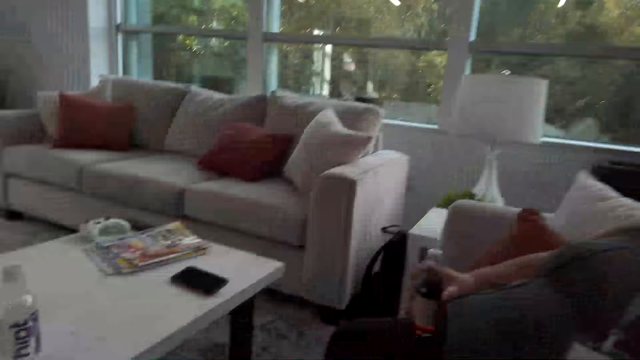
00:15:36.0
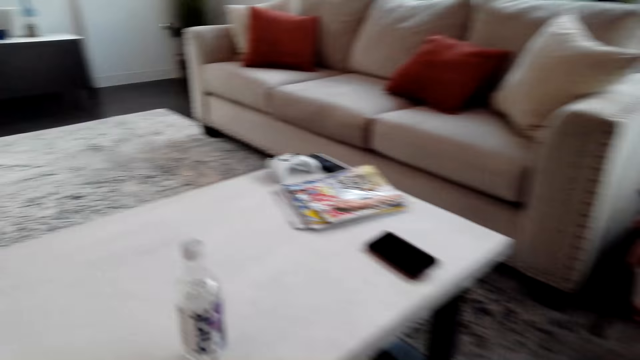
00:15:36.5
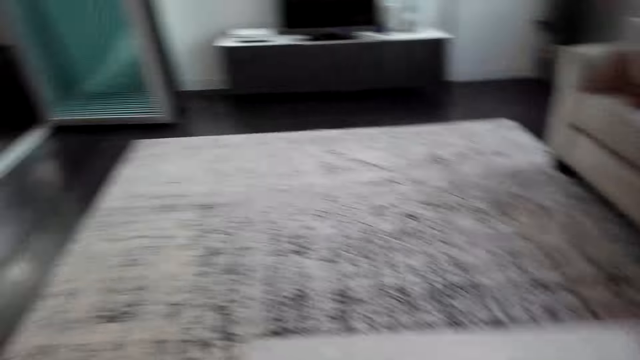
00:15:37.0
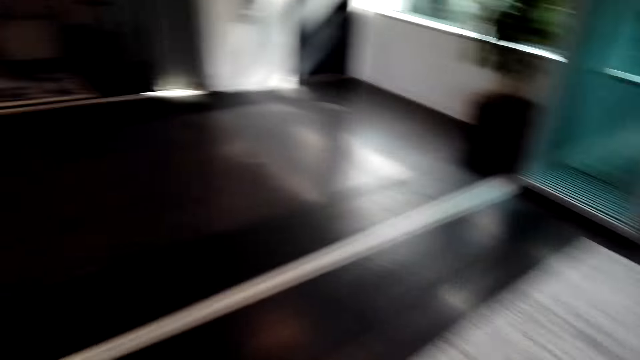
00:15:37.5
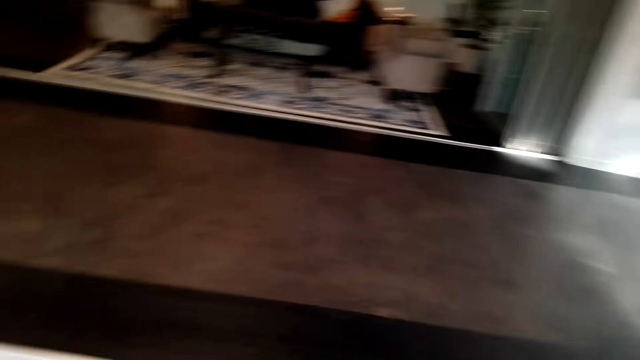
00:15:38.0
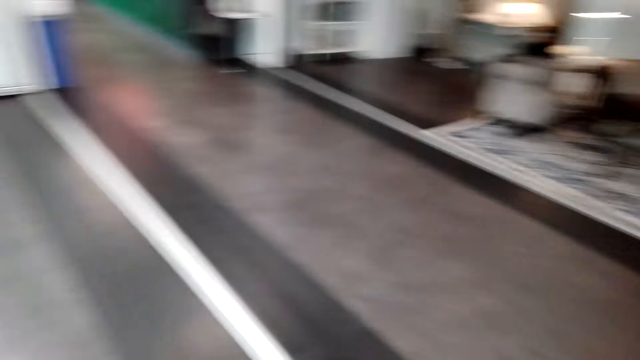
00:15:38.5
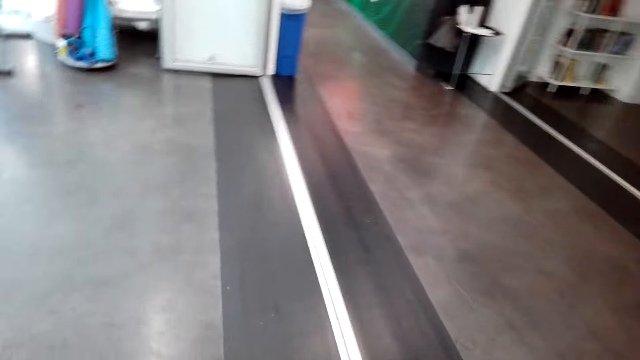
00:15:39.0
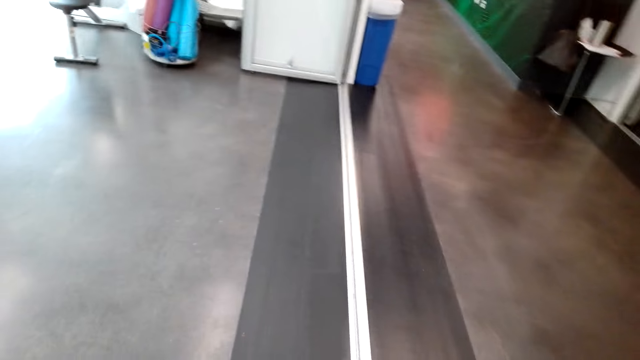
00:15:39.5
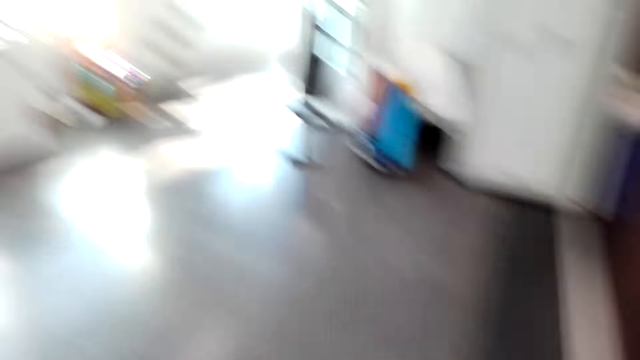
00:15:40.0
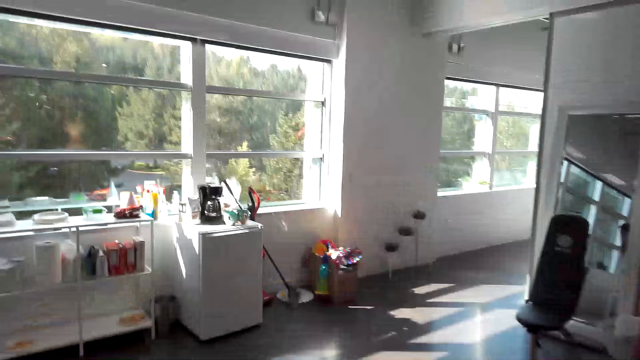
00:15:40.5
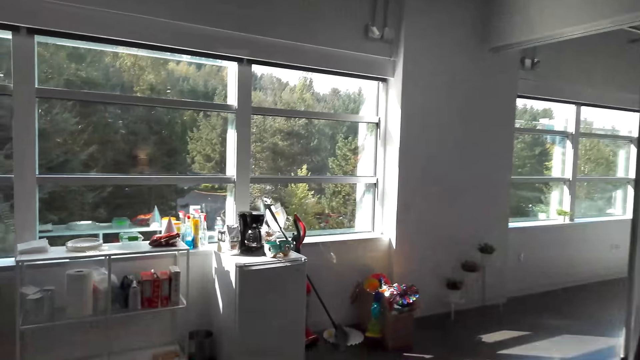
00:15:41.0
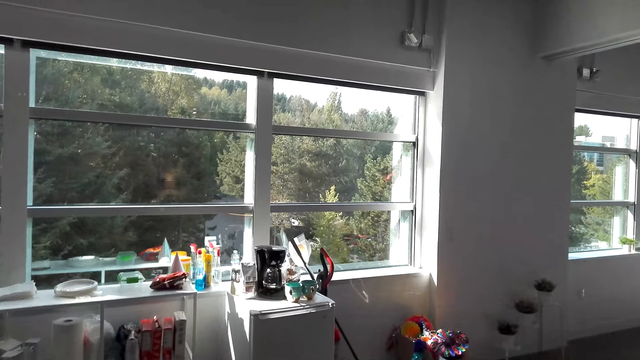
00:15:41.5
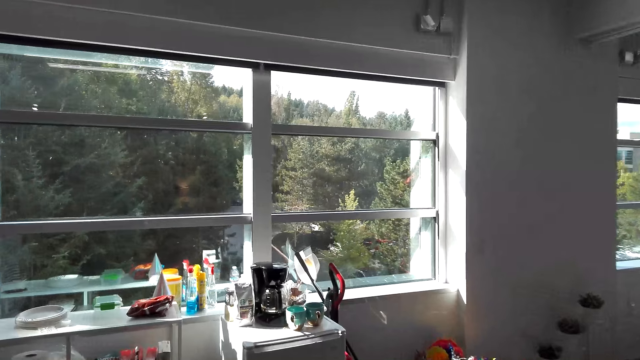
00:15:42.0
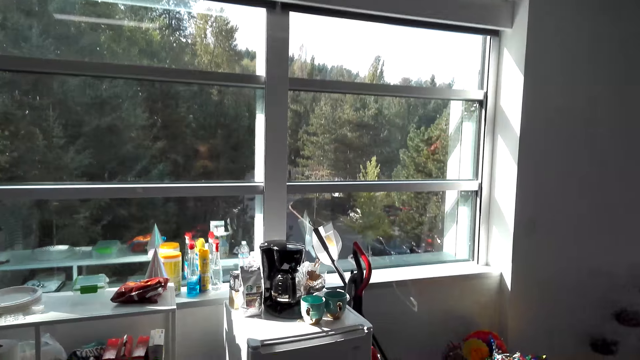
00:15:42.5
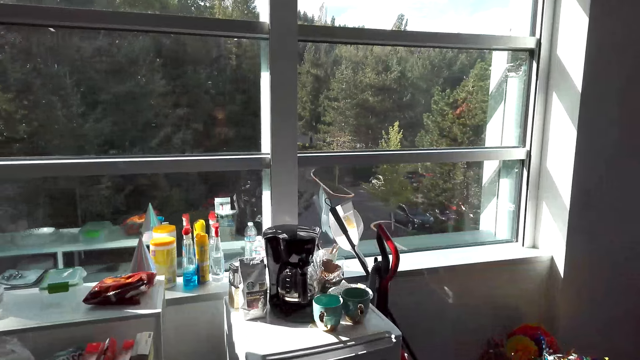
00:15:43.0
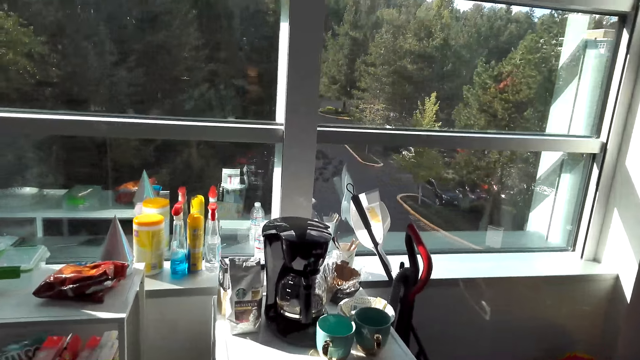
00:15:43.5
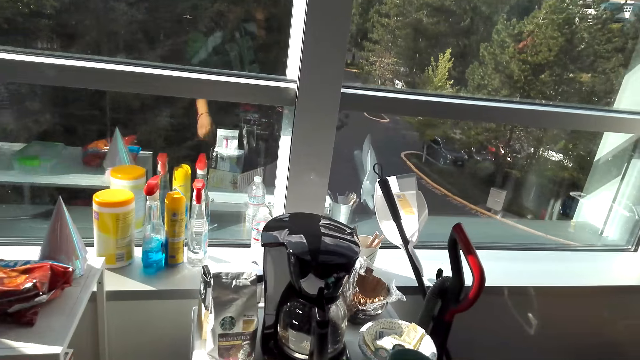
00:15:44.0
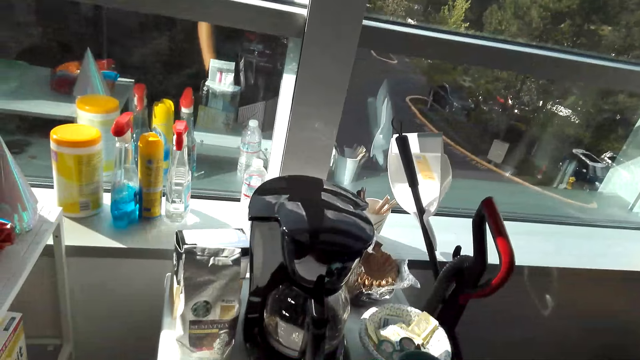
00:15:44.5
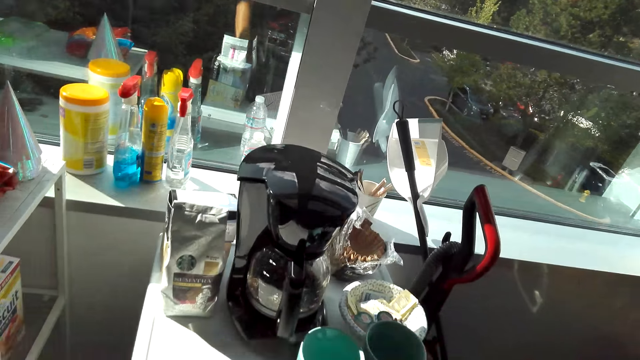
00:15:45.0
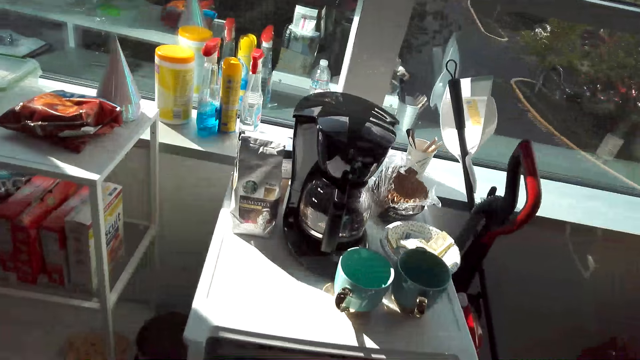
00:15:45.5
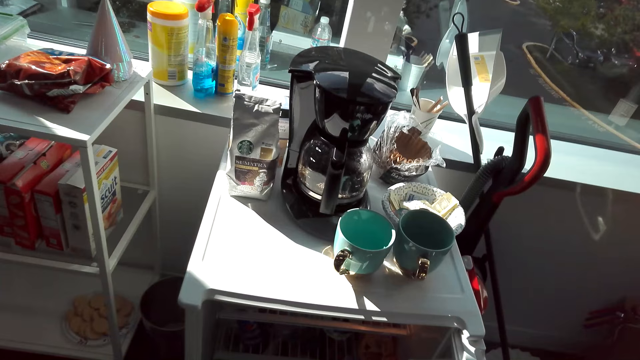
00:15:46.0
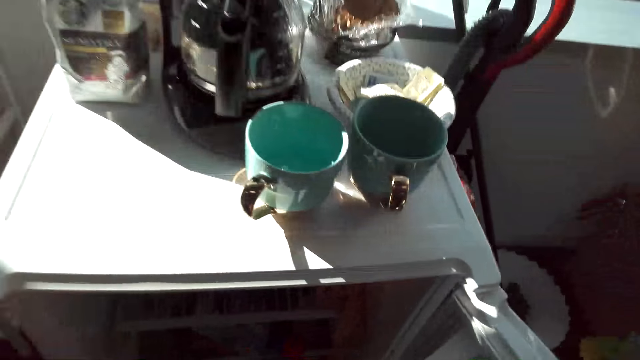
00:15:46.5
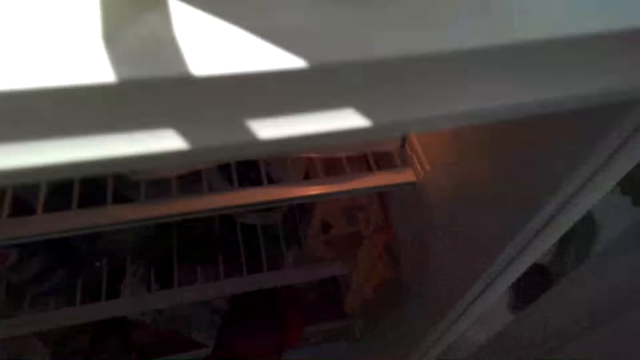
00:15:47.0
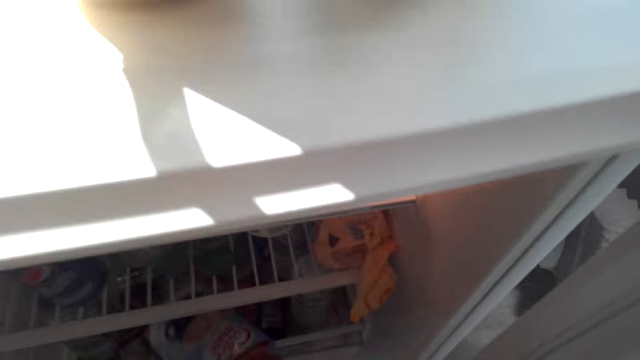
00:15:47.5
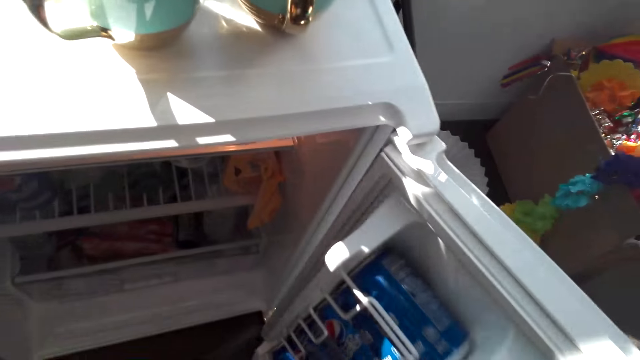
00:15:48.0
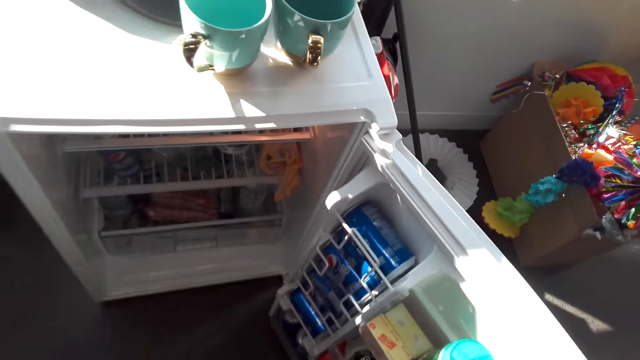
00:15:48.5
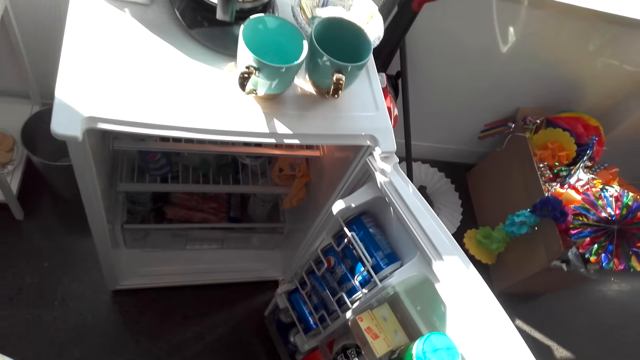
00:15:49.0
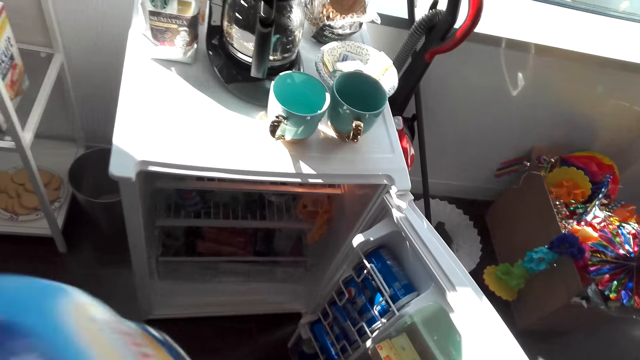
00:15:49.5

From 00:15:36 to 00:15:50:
The camera wearer walks to the fridge. A woman with another woman moves toward the fridge. The camera wearer speaks to the woman. They look inside the fridge. The woman opens the fridge. The camera wearer takes a creamer from the fridge.

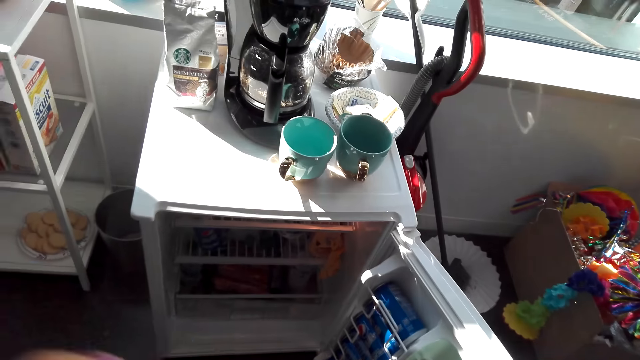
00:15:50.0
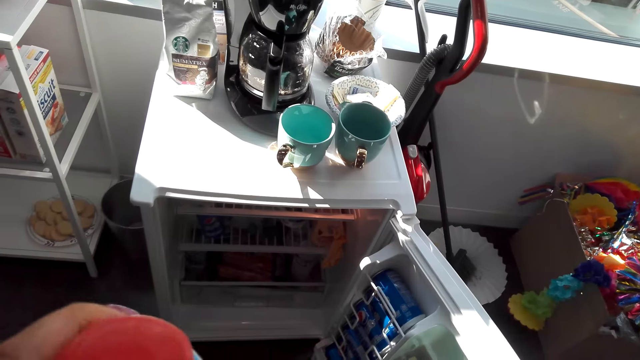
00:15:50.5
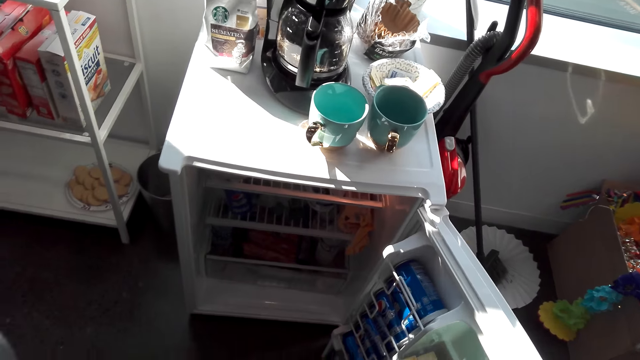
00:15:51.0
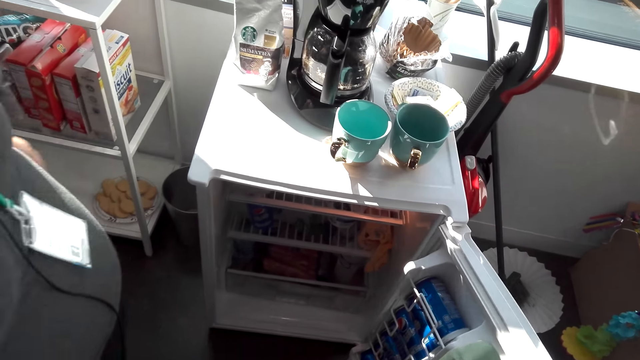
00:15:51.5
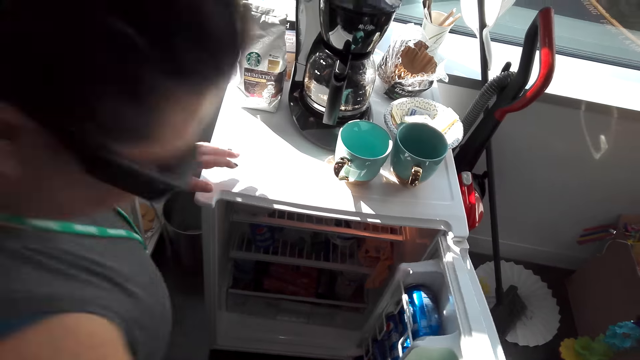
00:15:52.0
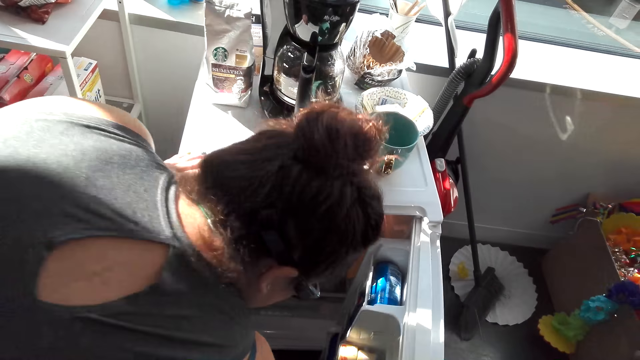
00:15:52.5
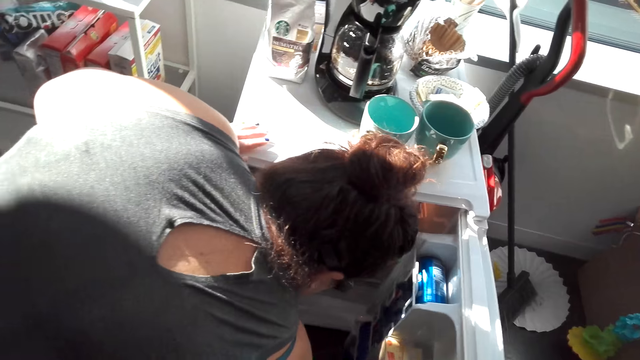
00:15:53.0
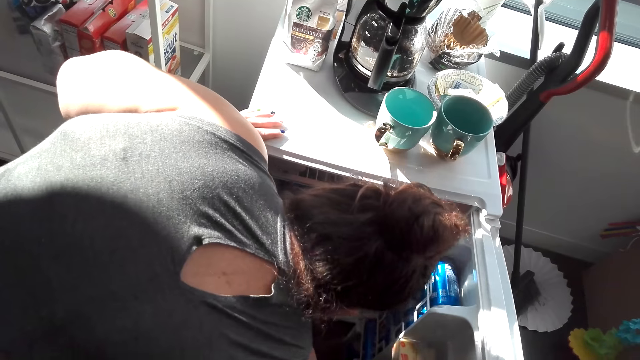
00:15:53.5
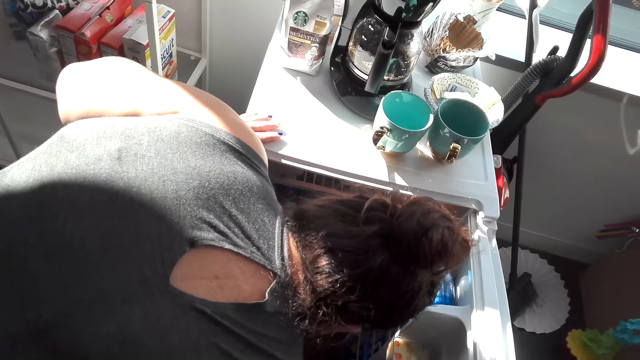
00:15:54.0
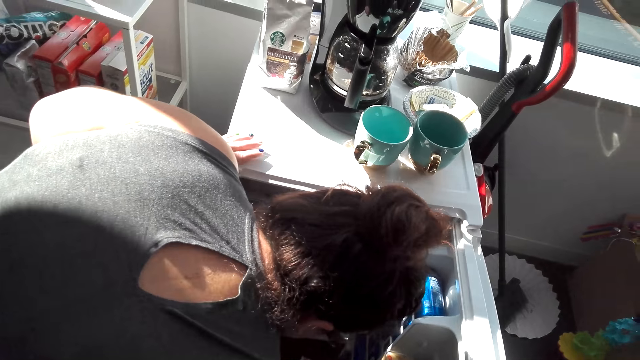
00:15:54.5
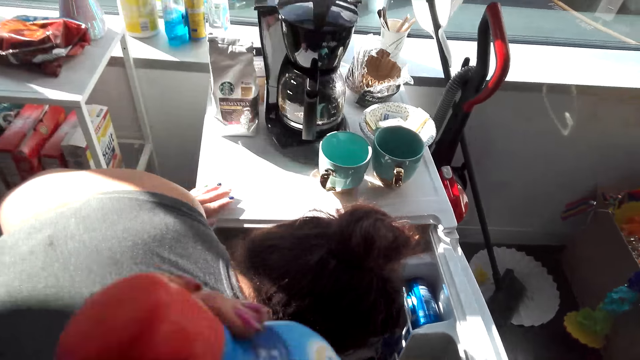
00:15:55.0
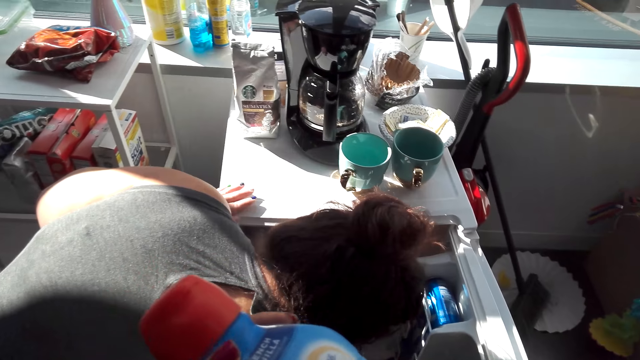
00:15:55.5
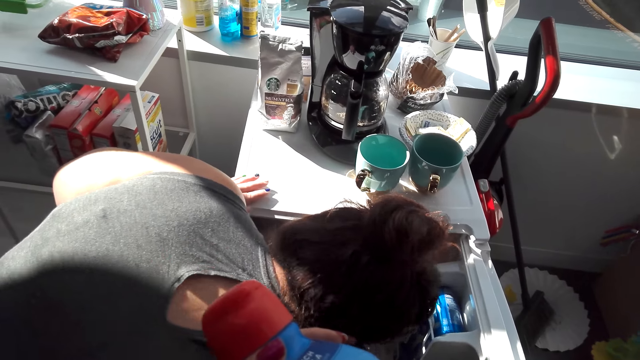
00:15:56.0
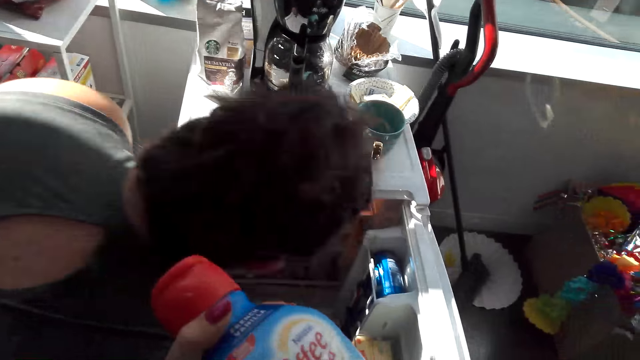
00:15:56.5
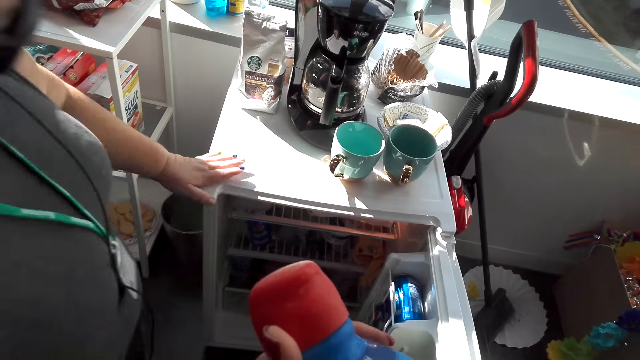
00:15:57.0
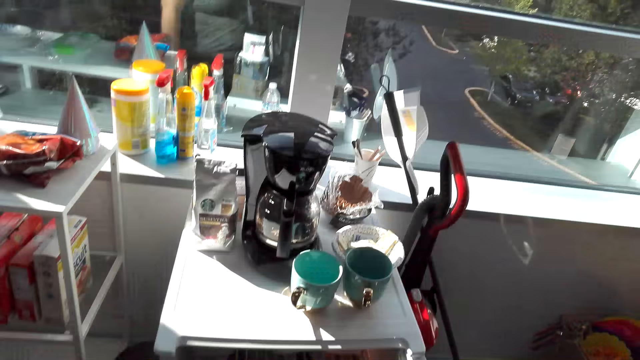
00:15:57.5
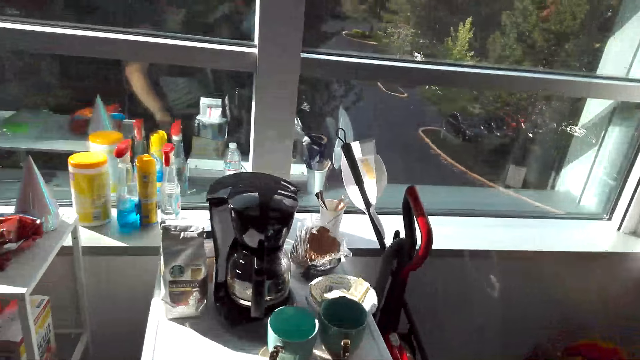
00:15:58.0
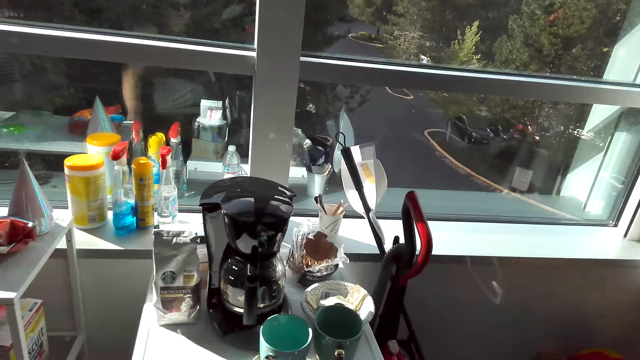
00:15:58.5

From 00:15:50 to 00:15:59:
The camera wearer shakes the creamer. A woman bends on the fridge and looks in the fridge. Another woman holds a bottle of milk in her hand. The first woman speaks to the camera wearer and stands up from the fridge.
